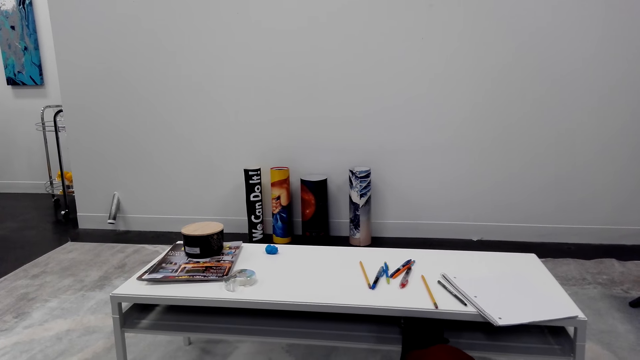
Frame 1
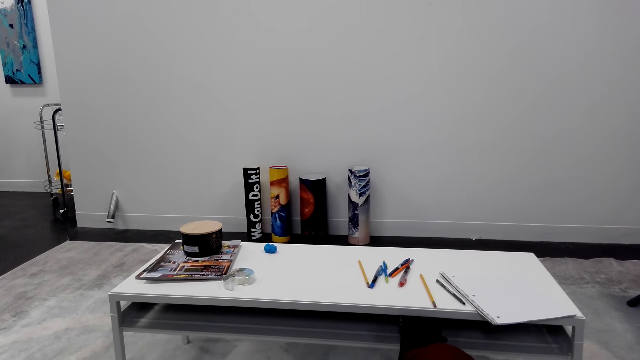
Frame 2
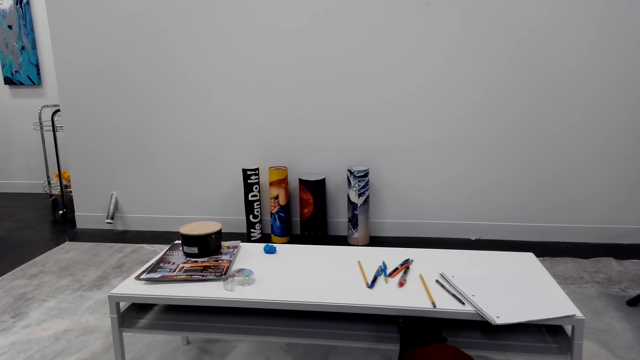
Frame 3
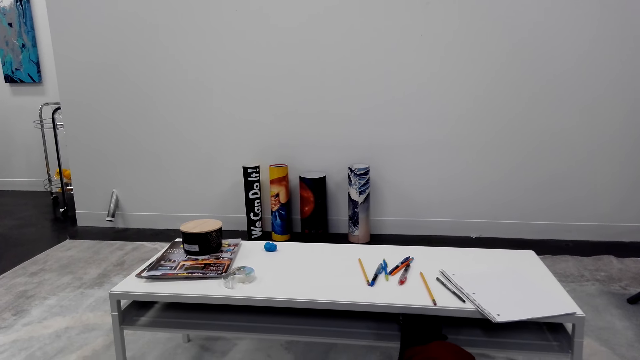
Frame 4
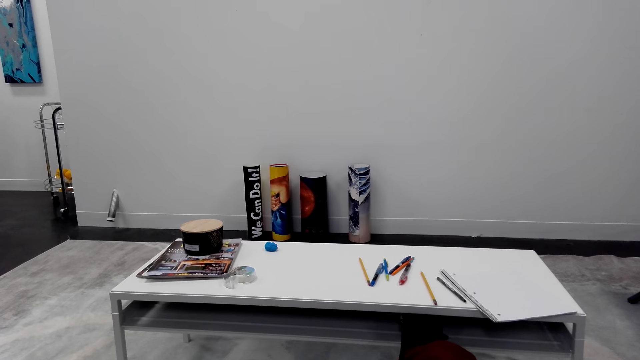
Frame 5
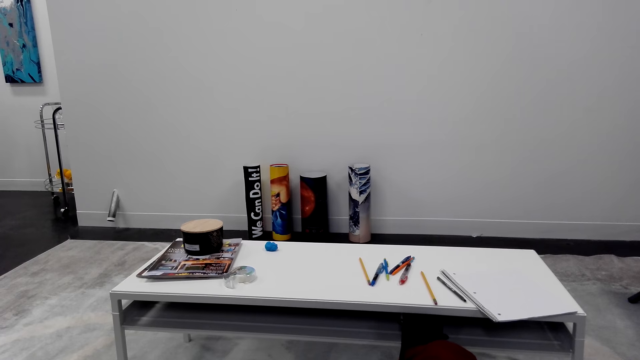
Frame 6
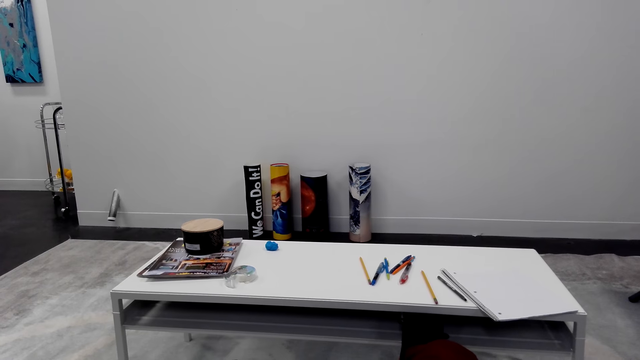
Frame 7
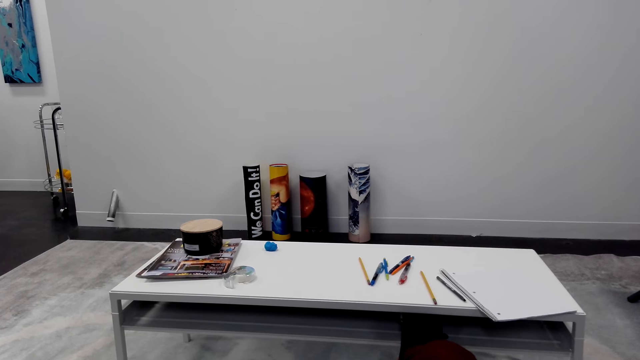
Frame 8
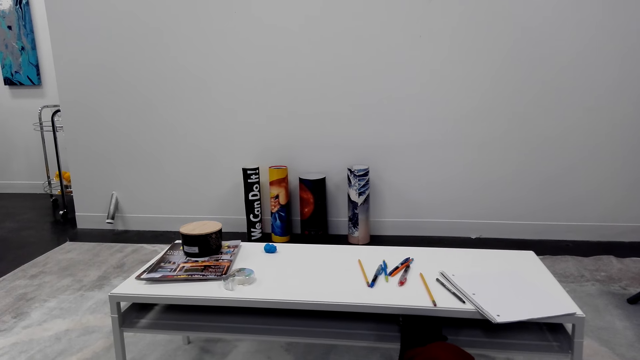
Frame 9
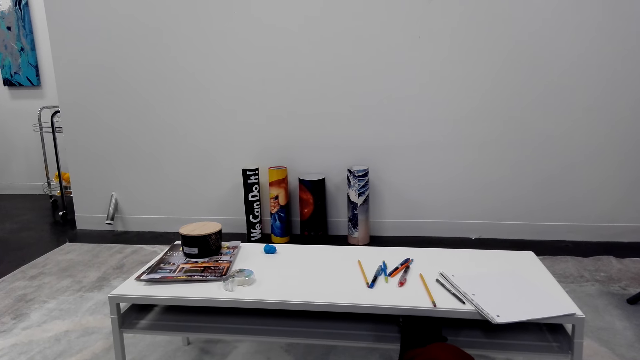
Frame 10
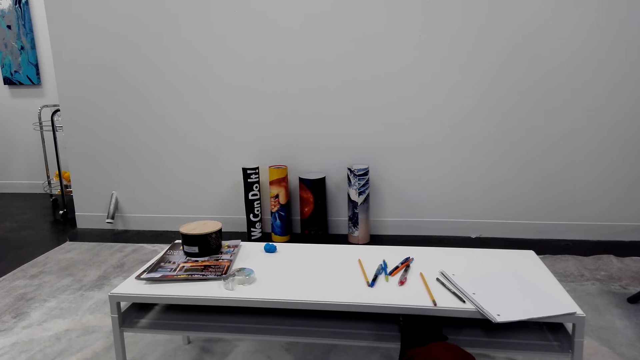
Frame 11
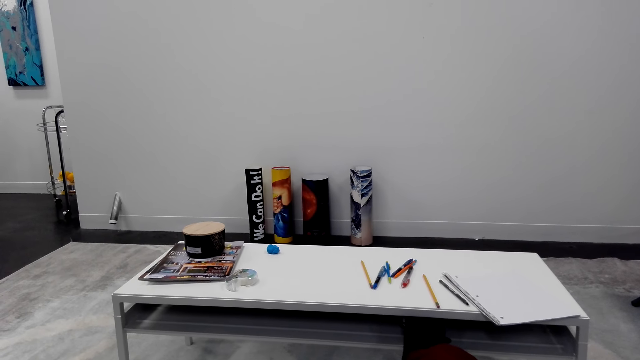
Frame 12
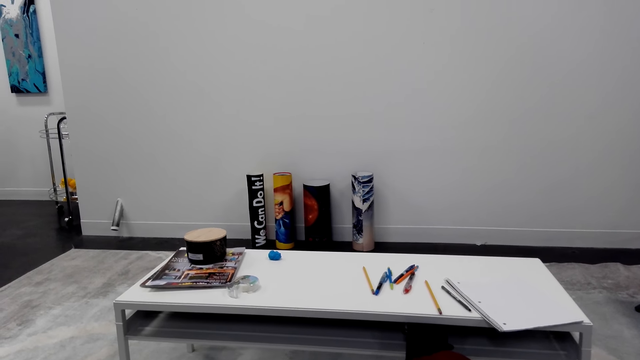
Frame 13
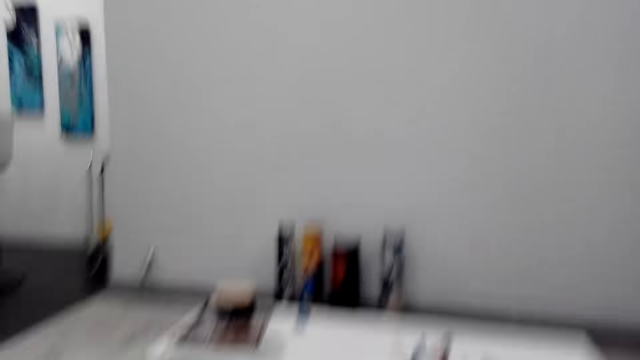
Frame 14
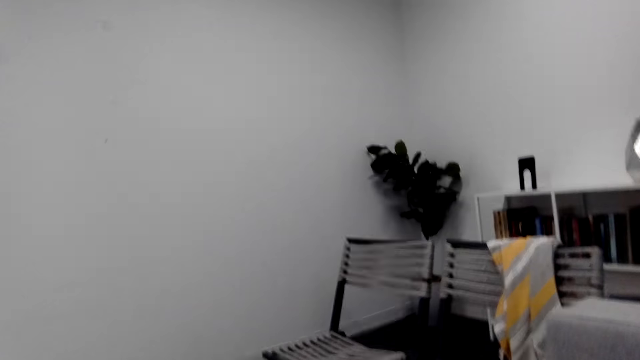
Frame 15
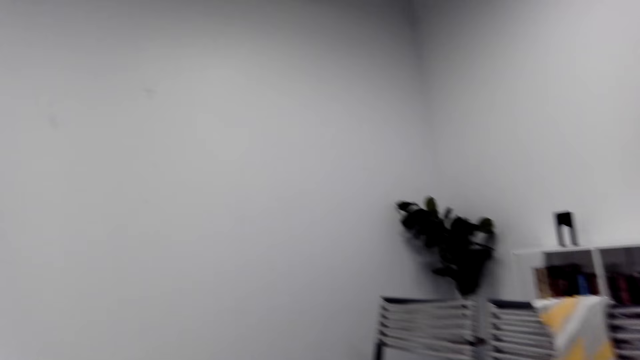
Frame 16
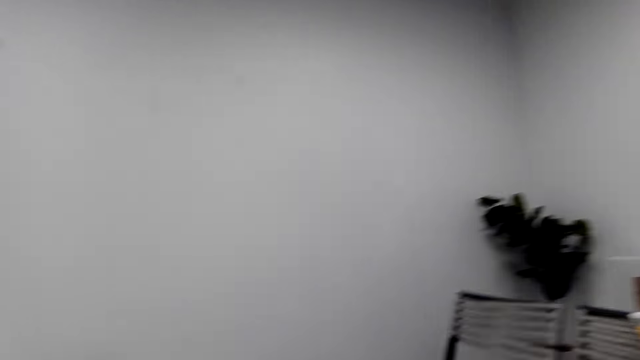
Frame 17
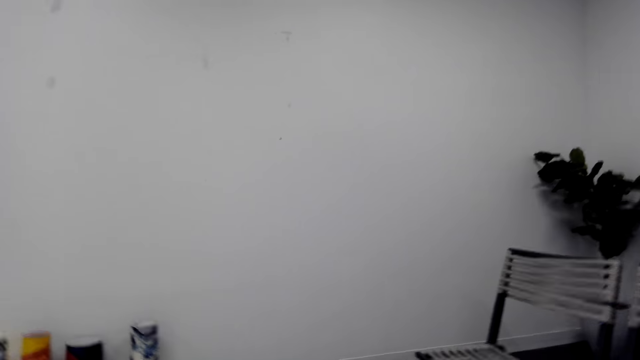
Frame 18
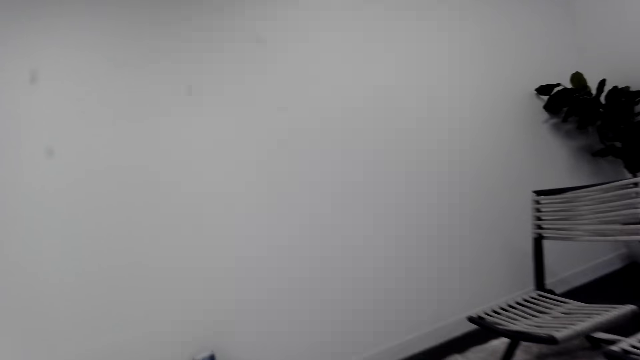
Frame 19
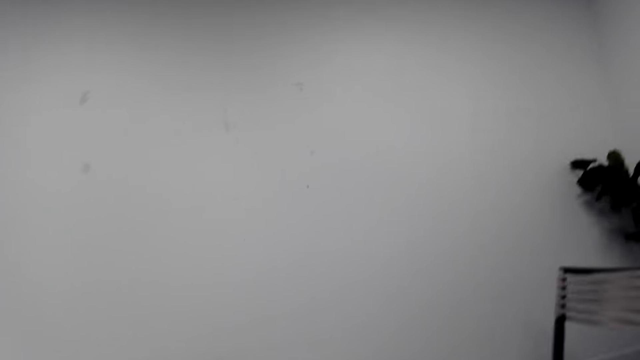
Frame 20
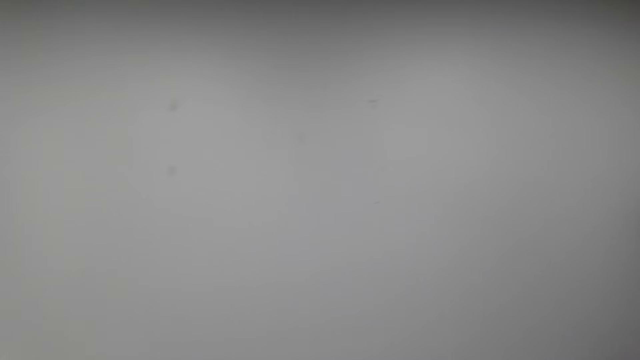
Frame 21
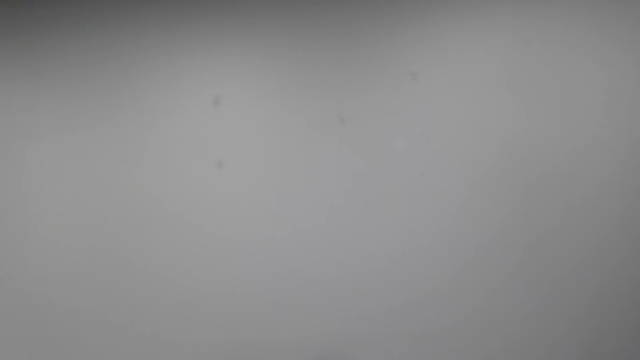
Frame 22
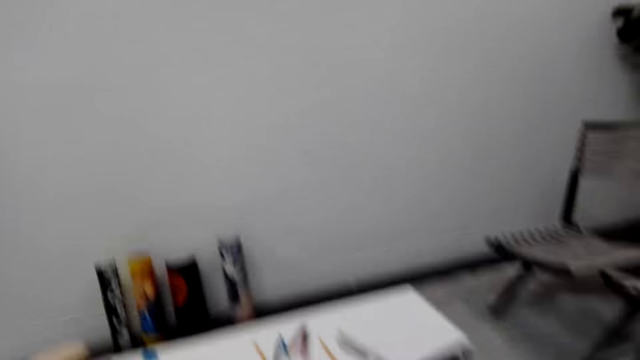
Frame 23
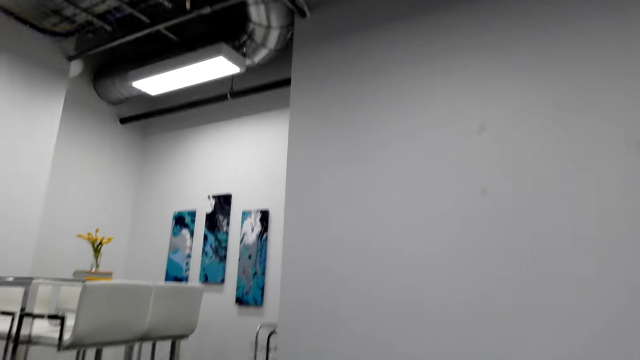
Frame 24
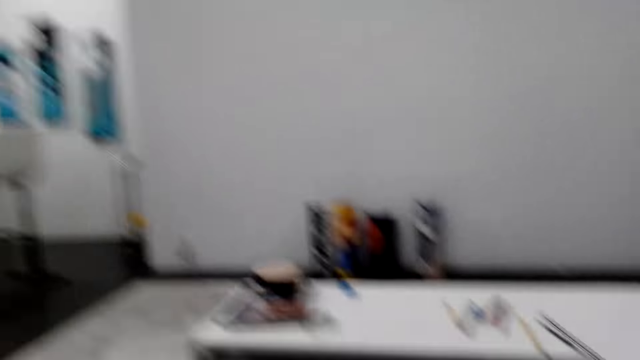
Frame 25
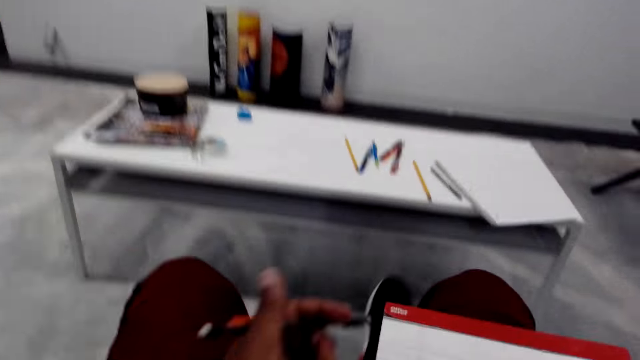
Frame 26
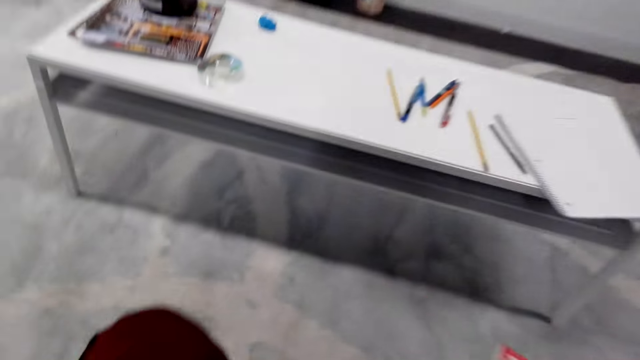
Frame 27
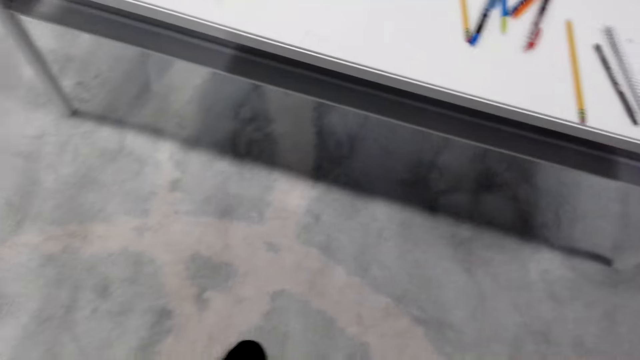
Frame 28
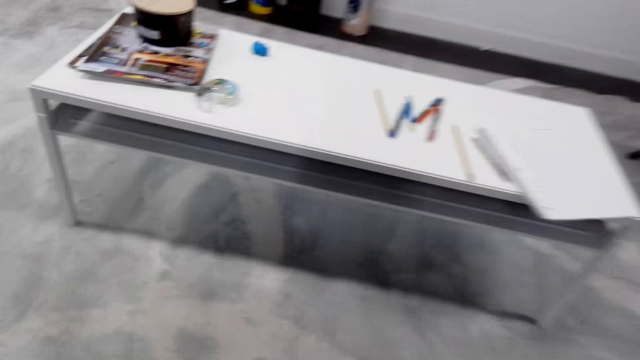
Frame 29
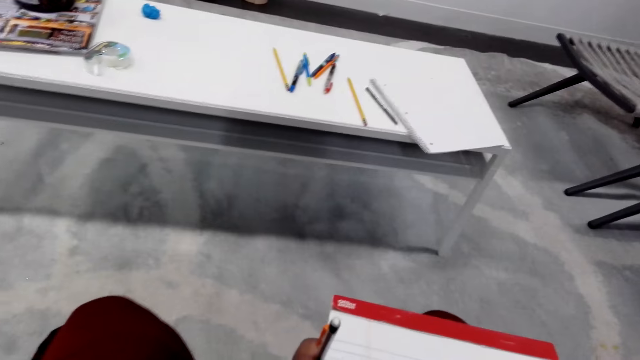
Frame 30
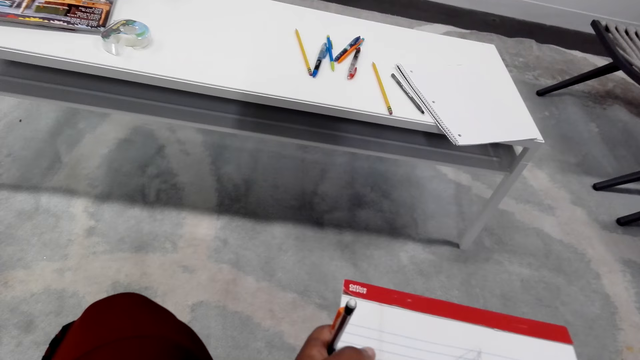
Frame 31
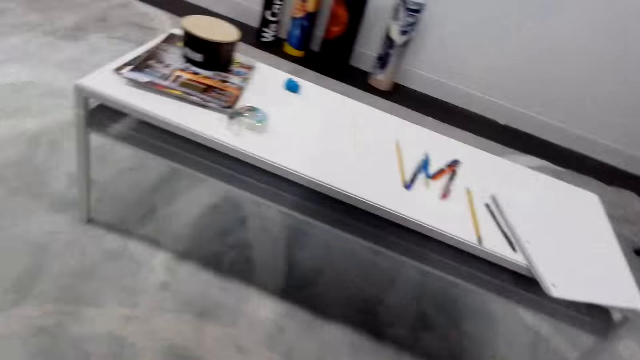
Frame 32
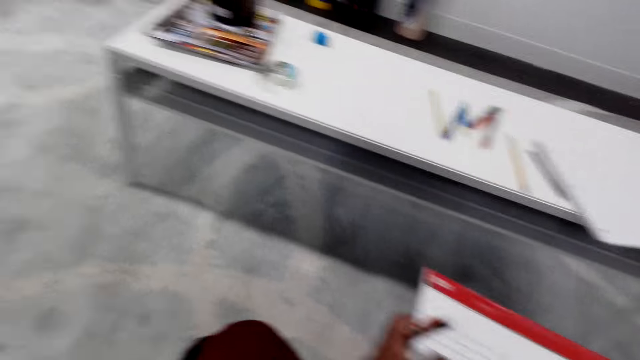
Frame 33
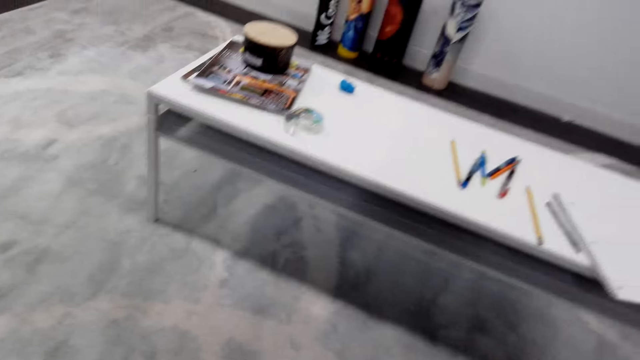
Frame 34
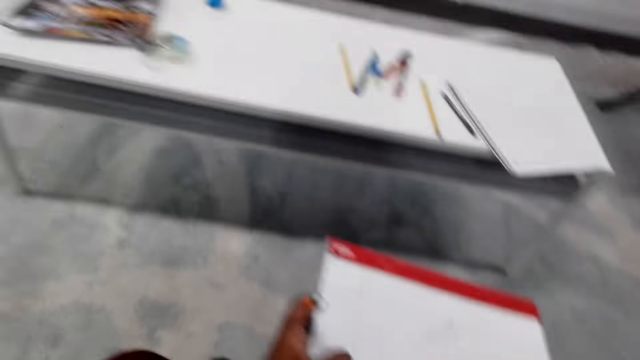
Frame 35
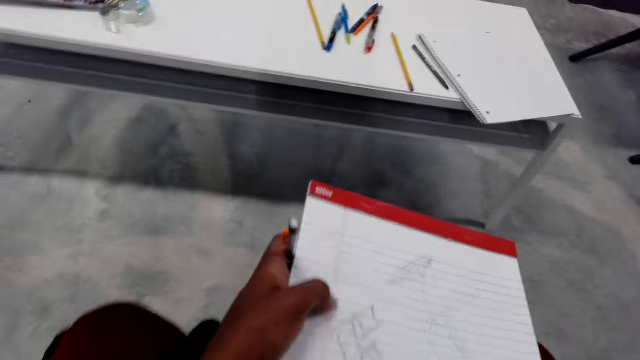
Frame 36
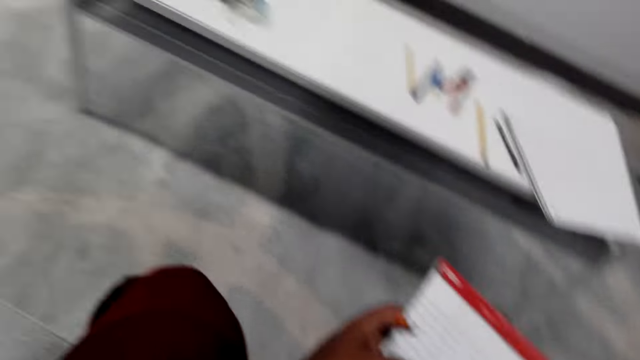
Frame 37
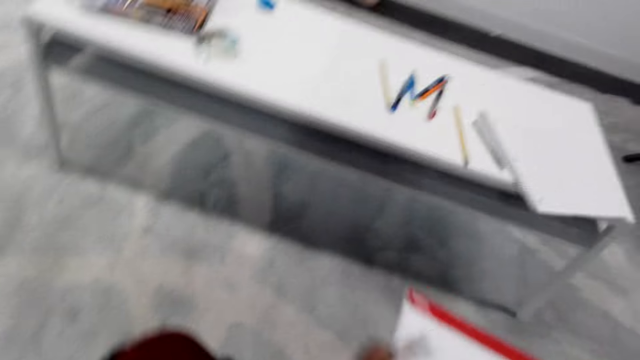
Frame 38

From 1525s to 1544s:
The camera wearer looks around the room. They look at the floor. They hold the book and converse.

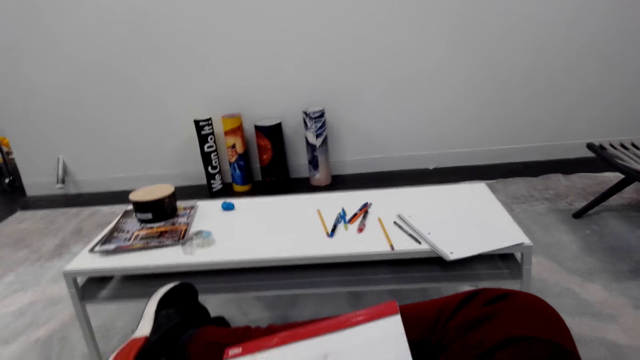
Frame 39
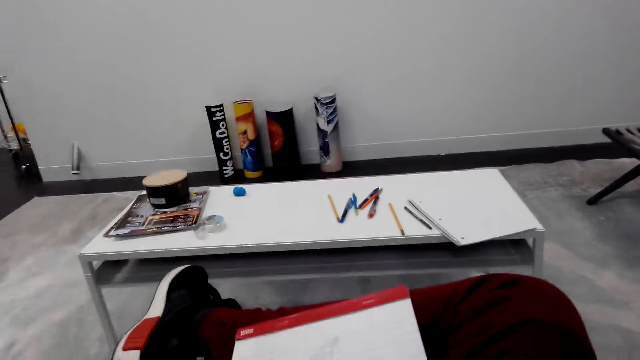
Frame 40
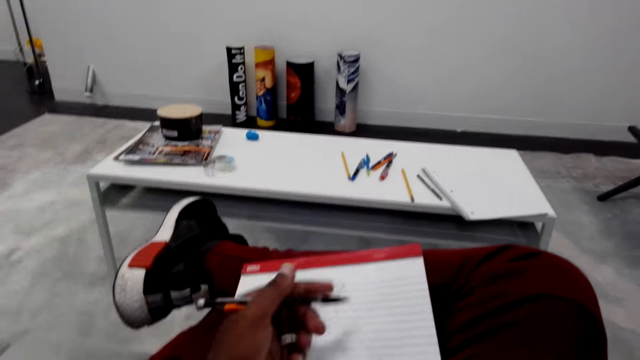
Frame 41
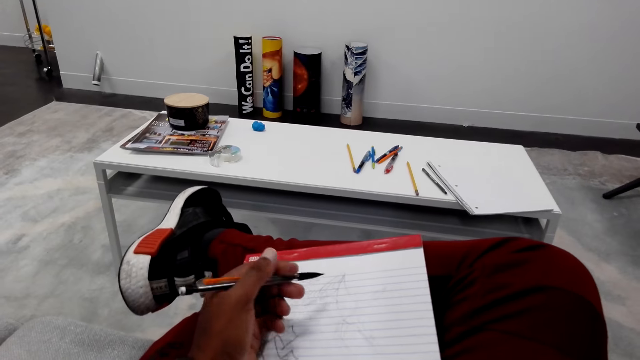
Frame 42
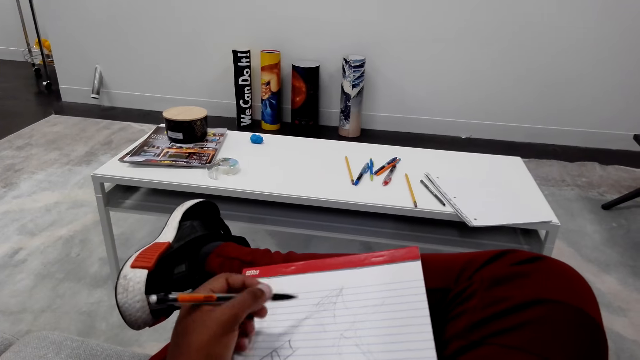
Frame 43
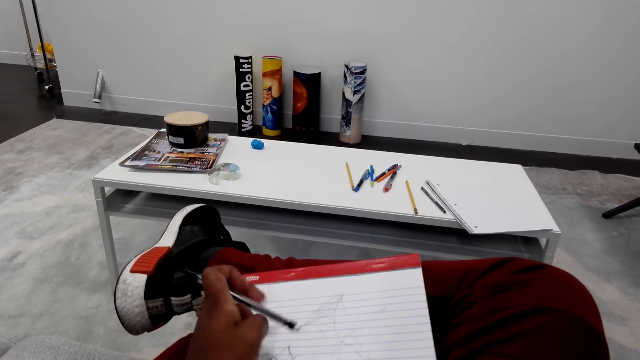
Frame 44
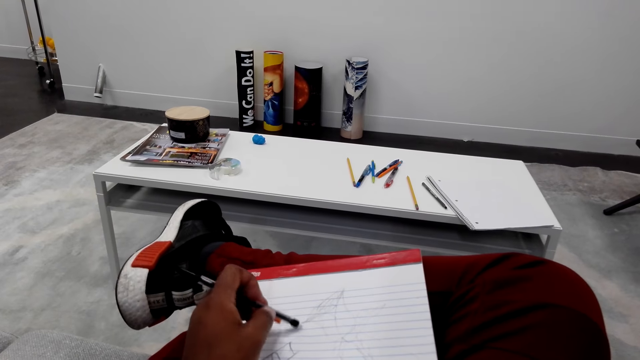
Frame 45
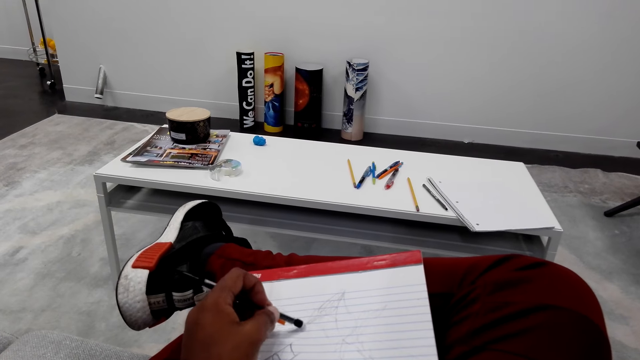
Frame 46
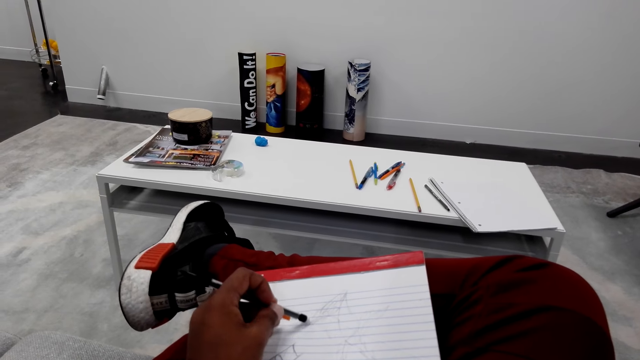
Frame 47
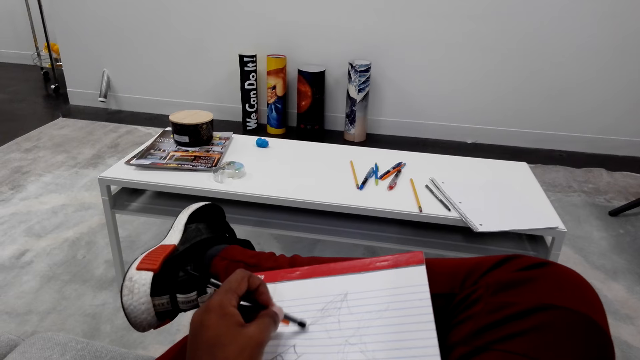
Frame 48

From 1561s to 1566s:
The camera wearer looks around. They hold the pencil. They rub the book with the rubber.
